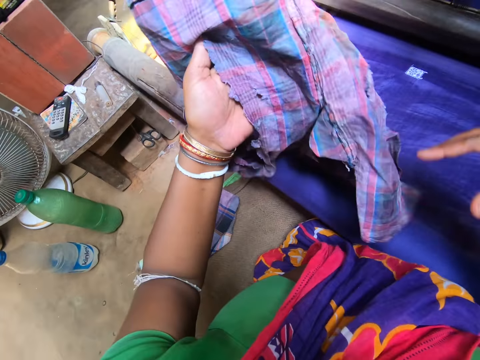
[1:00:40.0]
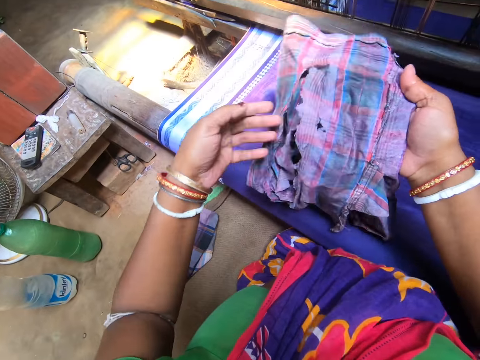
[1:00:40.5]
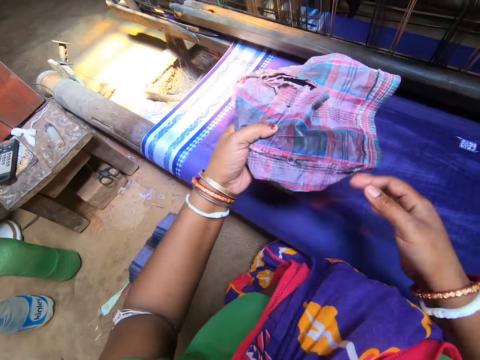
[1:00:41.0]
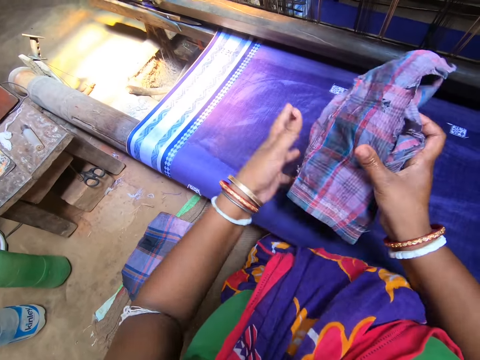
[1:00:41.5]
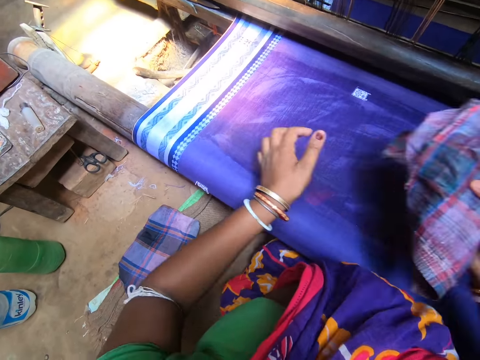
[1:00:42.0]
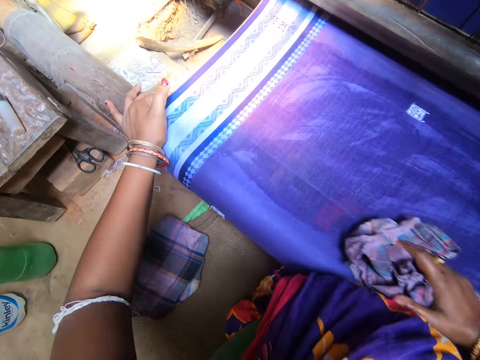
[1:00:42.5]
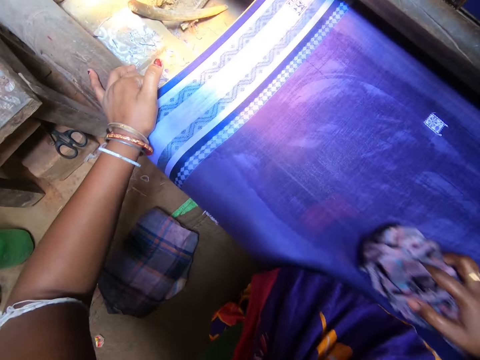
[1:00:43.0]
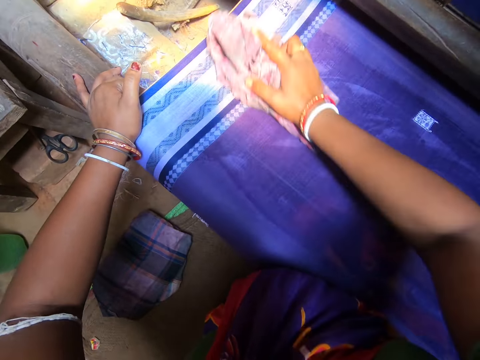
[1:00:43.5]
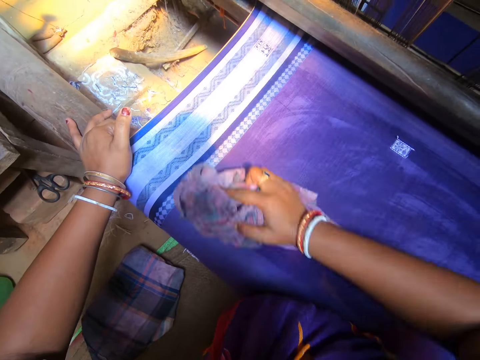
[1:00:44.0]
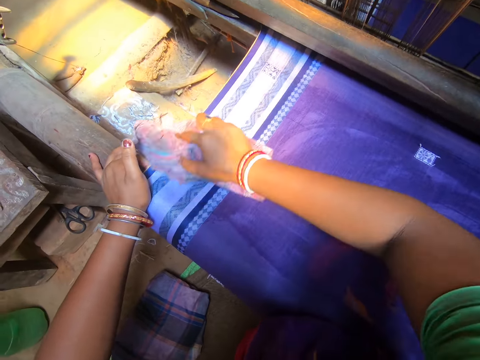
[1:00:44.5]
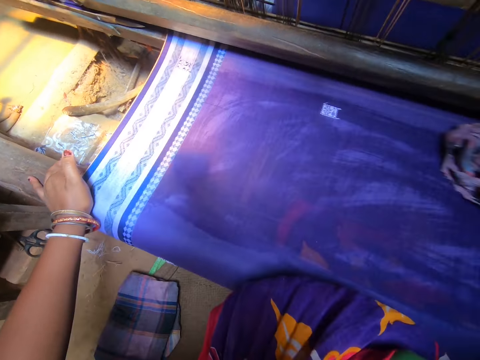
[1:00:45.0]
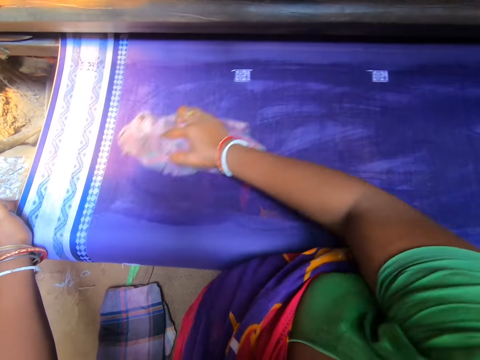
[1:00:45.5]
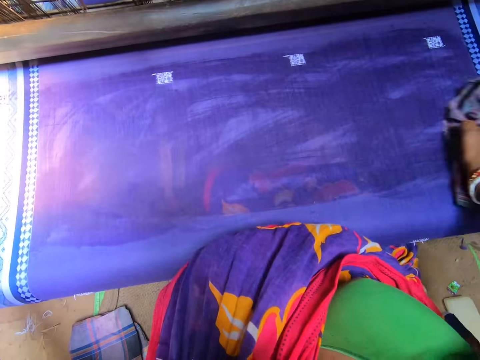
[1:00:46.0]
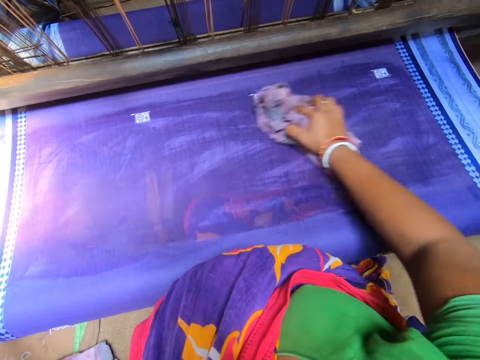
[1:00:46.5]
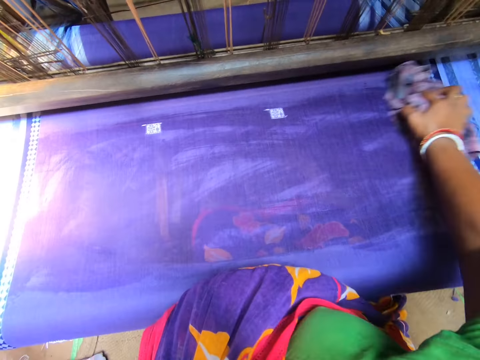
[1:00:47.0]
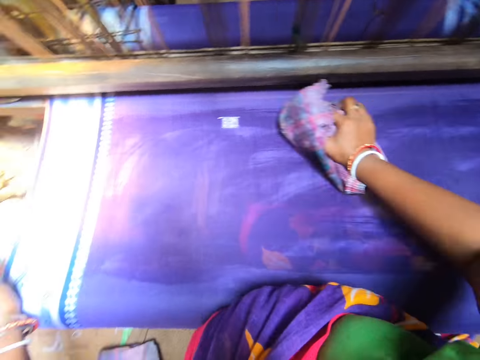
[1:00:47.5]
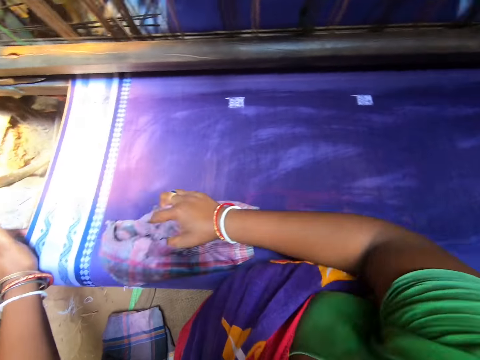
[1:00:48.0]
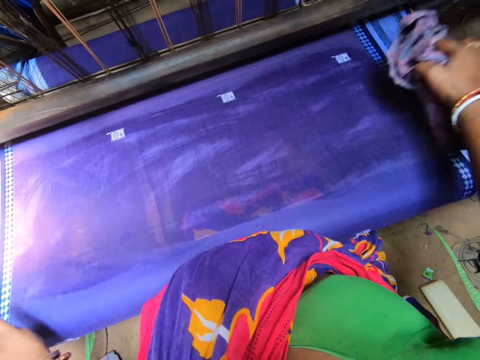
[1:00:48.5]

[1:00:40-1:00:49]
The camera wearer folds the rag with both hands. She holds the rag in her right hand. She rubs the fabric with the rag in her right hand.

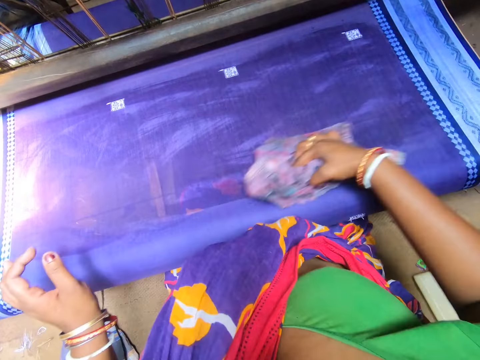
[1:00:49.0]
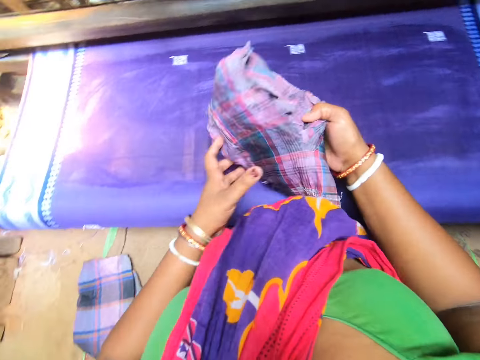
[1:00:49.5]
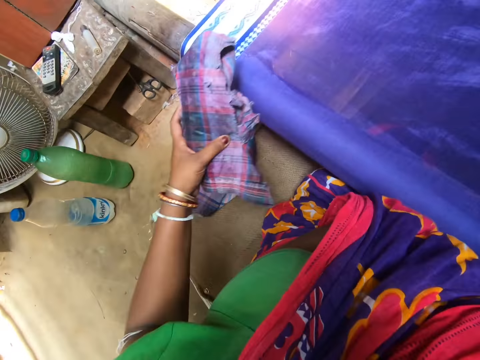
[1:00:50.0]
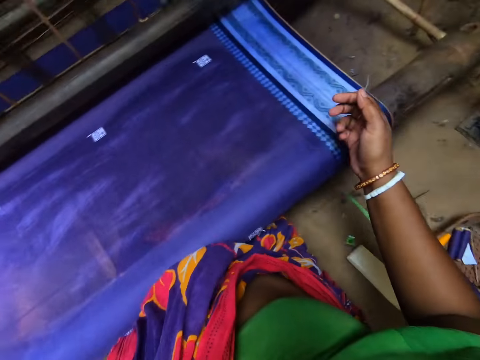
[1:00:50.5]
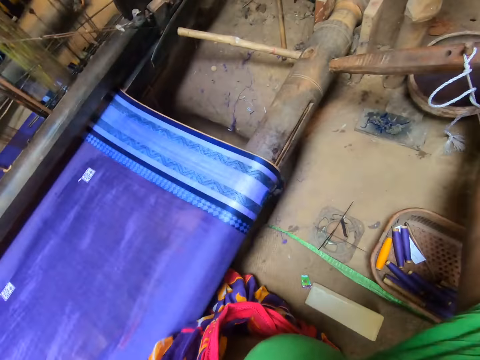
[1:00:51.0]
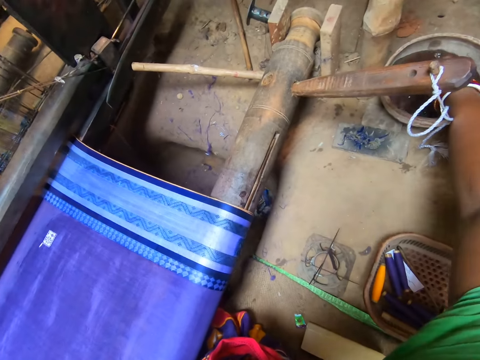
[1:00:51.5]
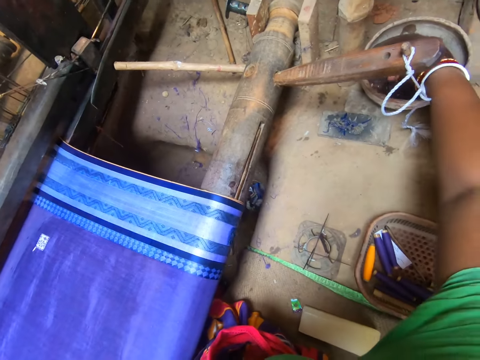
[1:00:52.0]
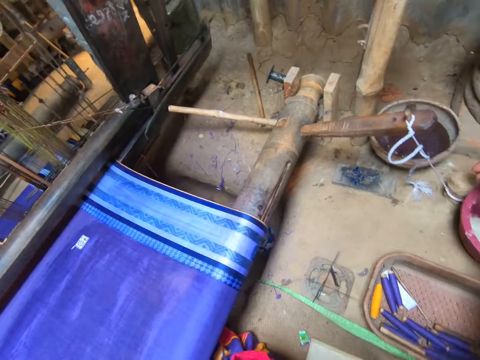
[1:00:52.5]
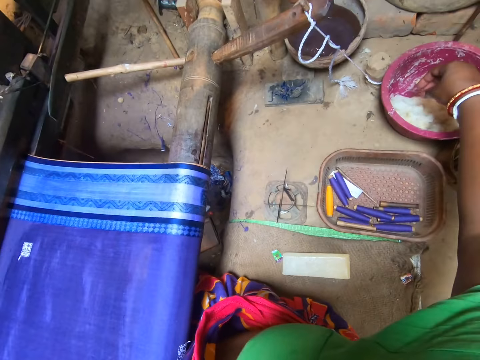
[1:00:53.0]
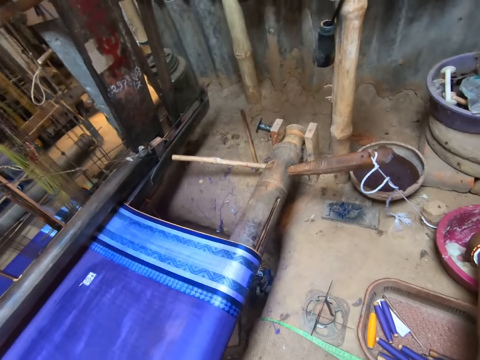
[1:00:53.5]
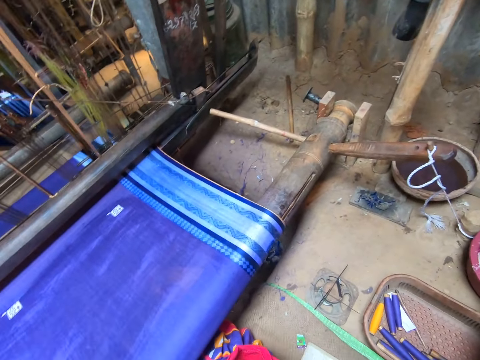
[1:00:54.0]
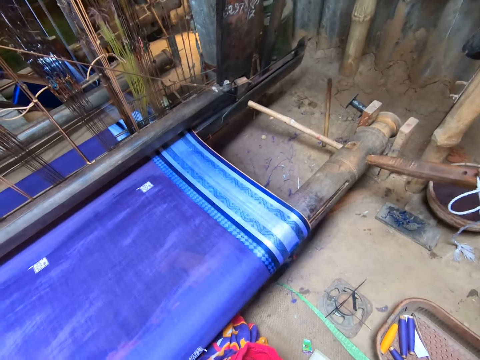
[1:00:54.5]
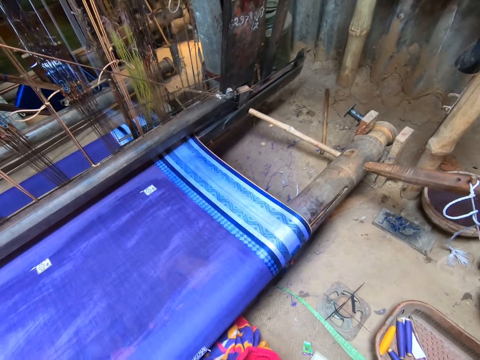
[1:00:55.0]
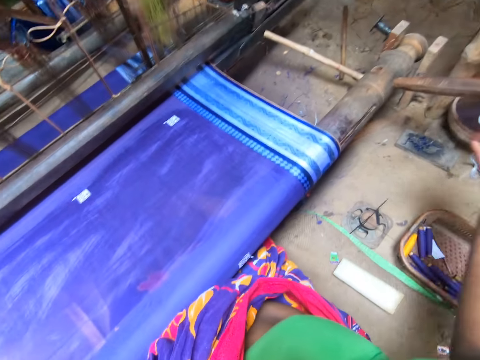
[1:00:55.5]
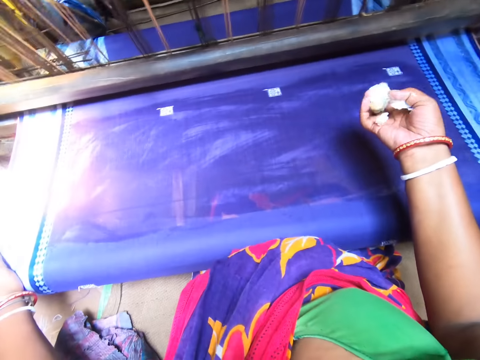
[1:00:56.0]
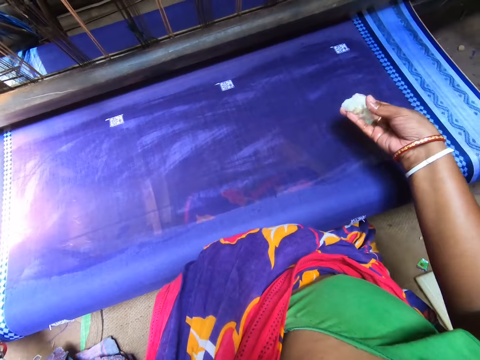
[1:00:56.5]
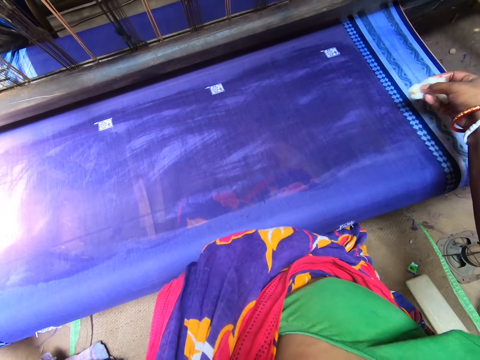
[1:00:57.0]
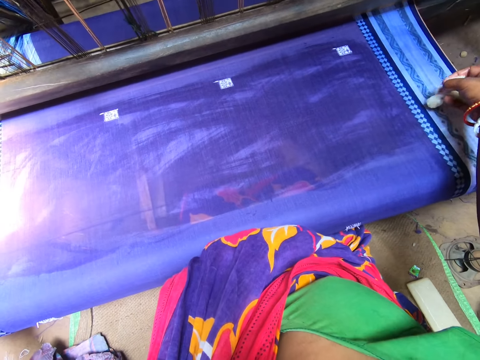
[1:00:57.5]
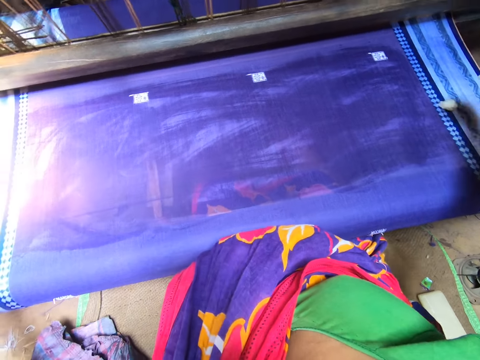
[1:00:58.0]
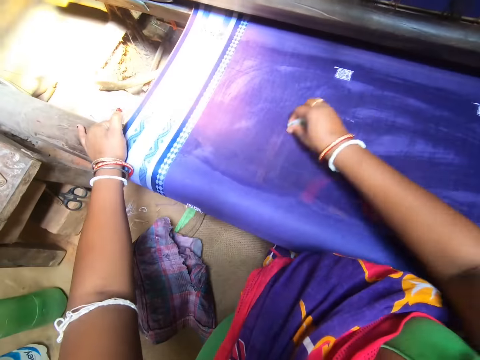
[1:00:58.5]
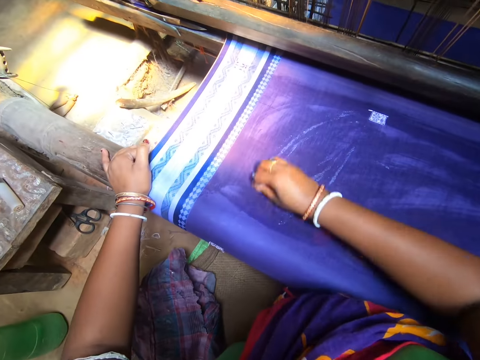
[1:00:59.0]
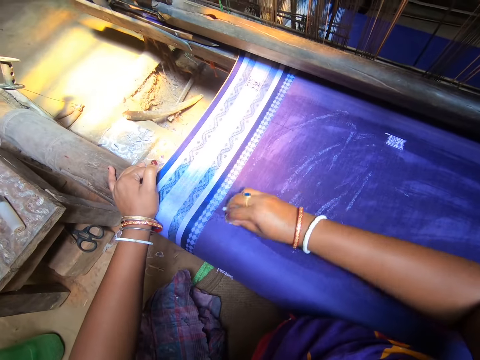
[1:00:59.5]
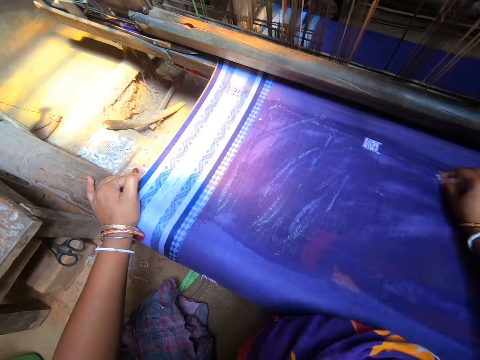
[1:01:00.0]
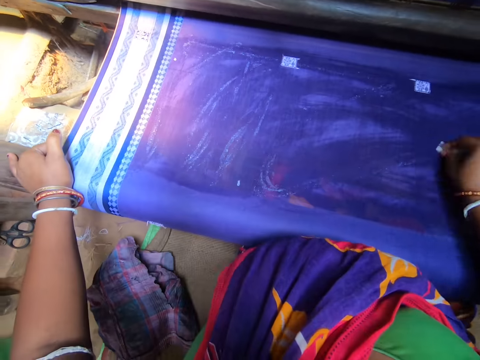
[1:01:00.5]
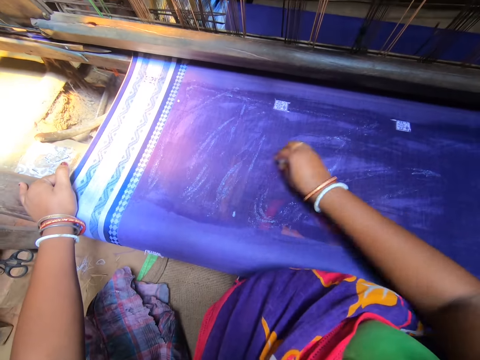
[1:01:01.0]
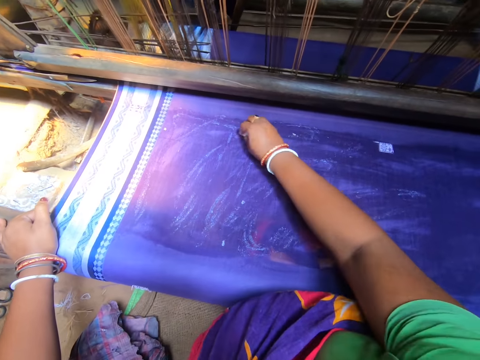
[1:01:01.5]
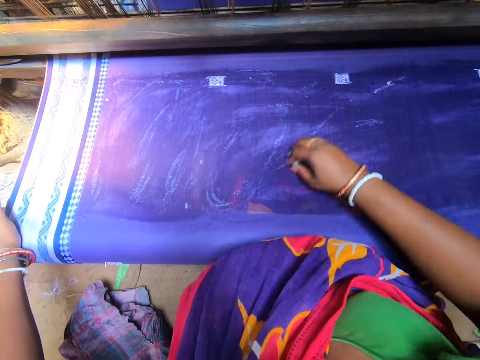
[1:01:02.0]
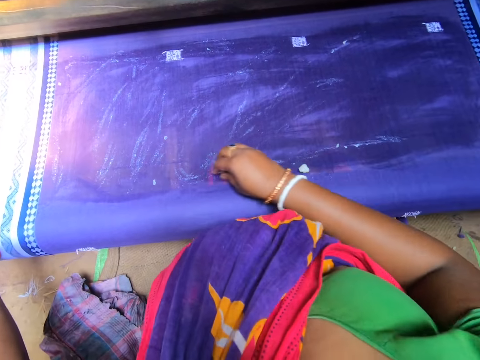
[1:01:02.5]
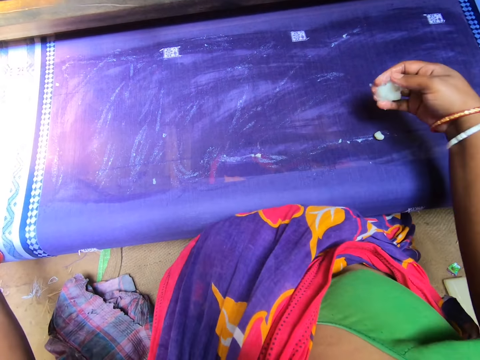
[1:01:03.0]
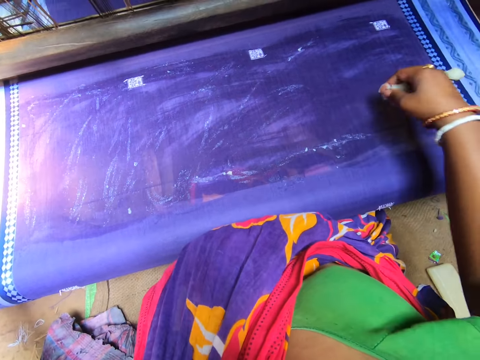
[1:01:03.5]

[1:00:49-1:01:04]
The camera wearer passes the rag from her right hand to her left hand. She drops the rag on the floor with her left hand. She rinses her right hand in a bowl of water. She takes a handful of a paste from a pink bowl with her right hand. She rubs the paste on the fabric with her right hand.

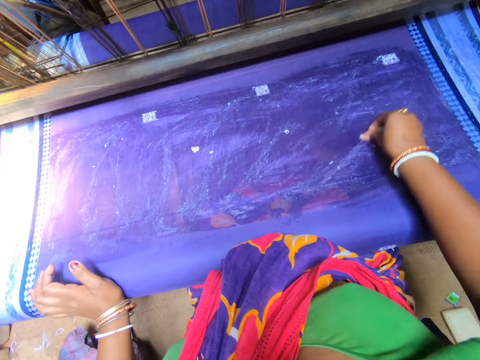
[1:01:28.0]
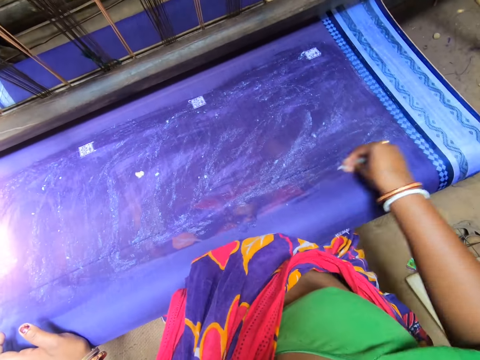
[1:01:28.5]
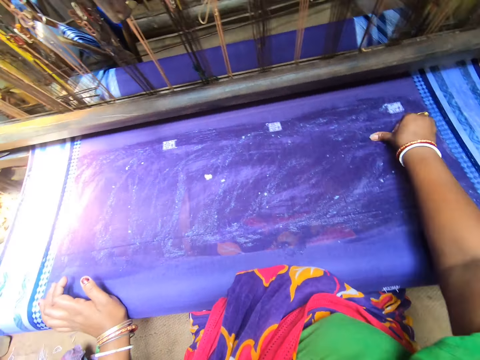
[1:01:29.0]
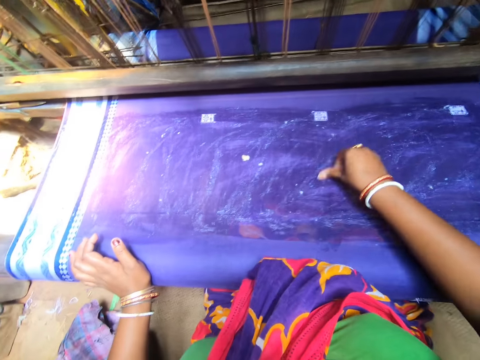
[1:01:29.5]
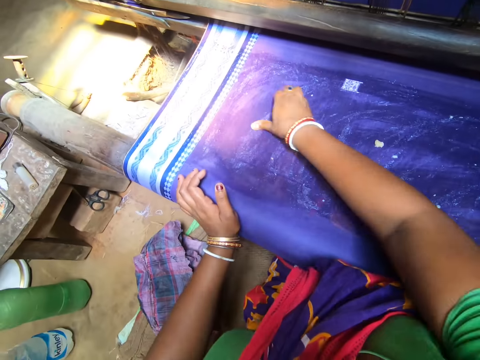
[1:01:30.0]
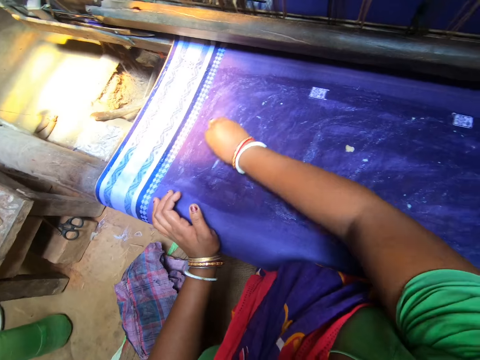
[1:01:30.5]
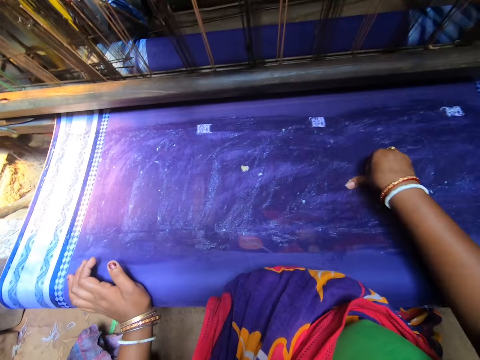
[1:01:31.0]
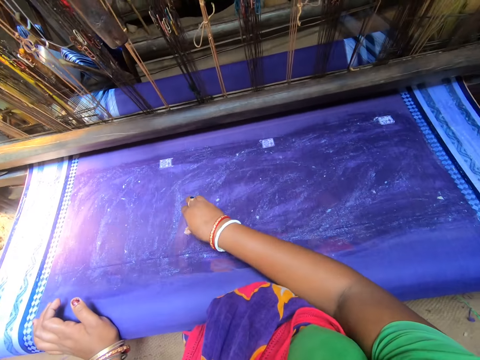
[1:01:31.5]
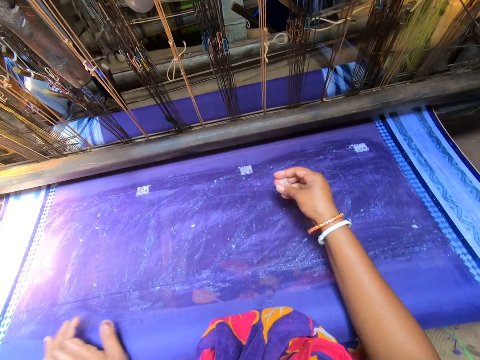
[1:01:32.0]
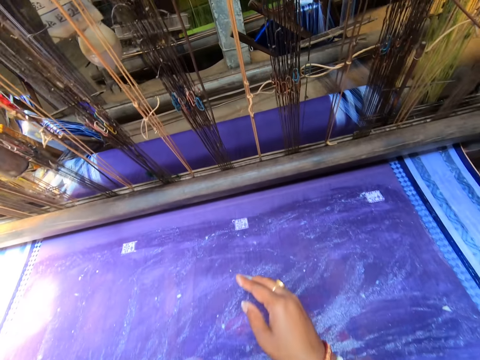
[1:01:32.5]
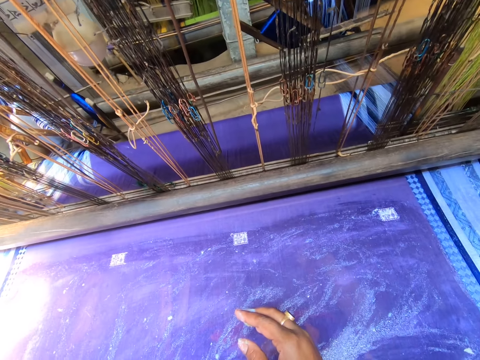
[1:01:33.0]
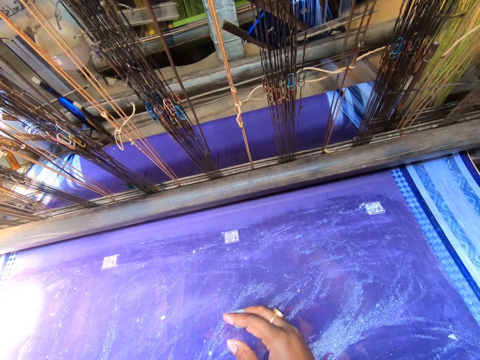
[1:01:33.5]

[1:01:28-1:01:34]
The camera wearer converses with a man.
